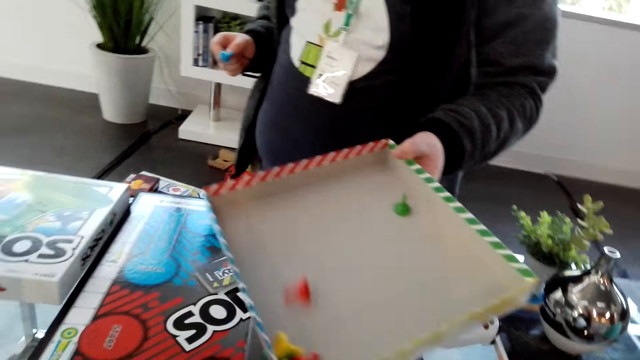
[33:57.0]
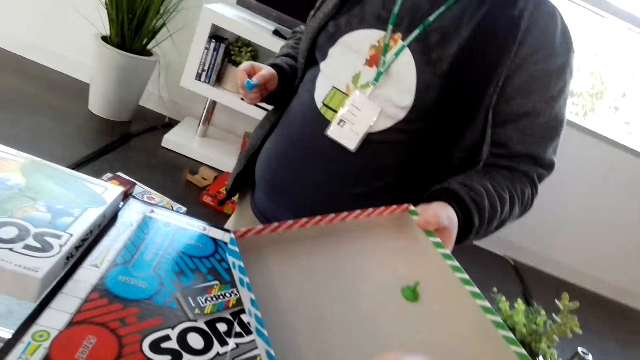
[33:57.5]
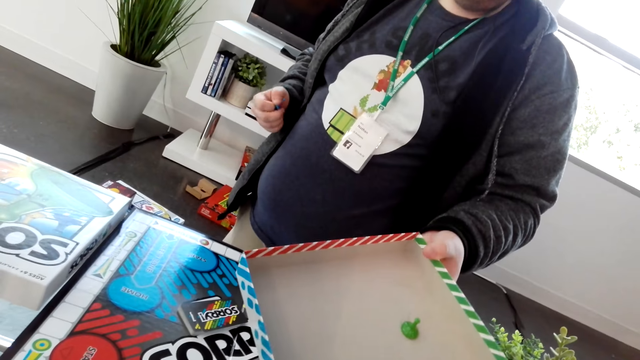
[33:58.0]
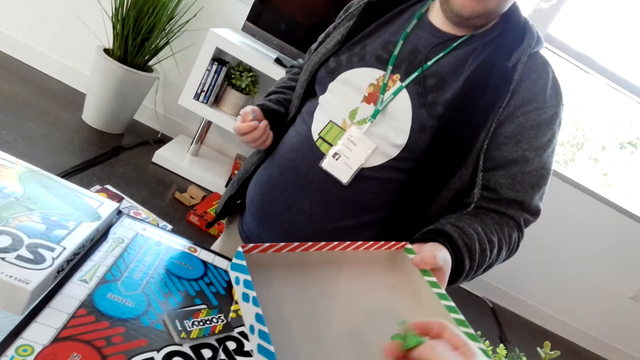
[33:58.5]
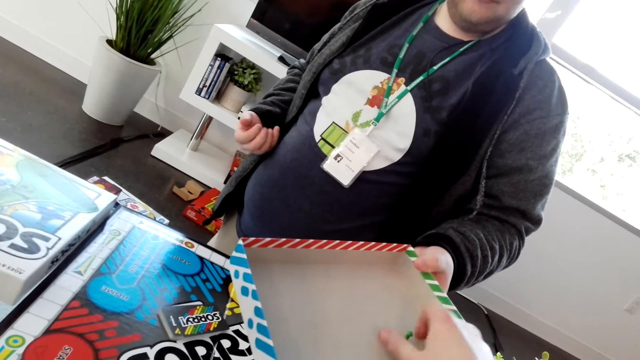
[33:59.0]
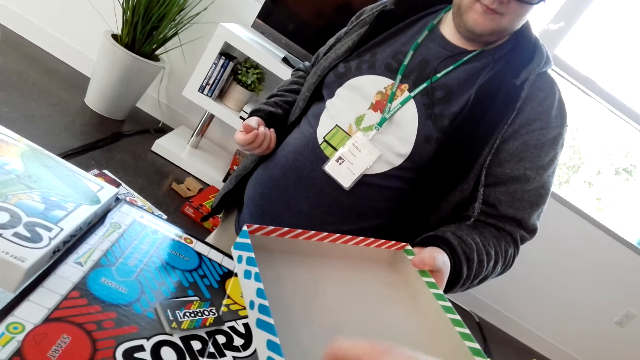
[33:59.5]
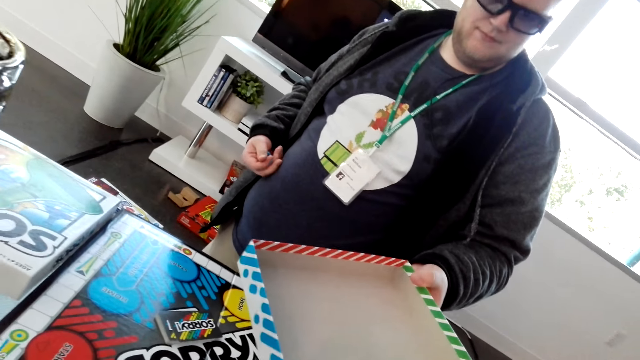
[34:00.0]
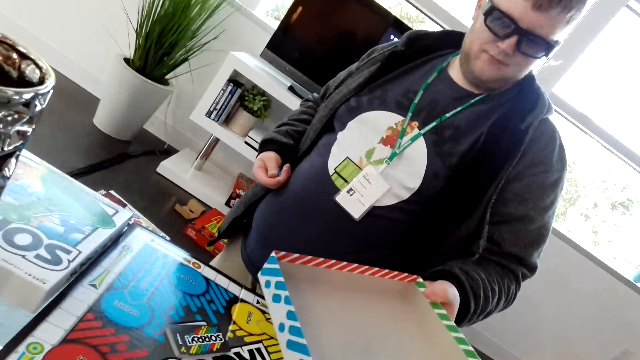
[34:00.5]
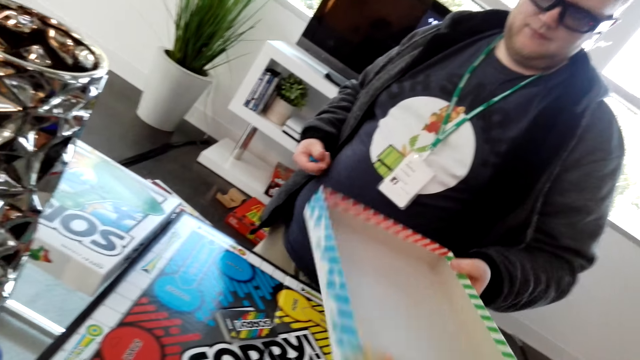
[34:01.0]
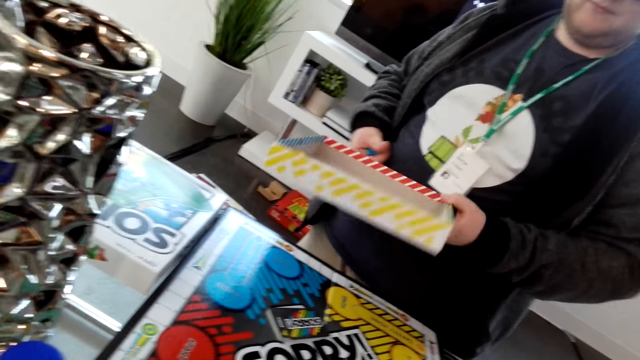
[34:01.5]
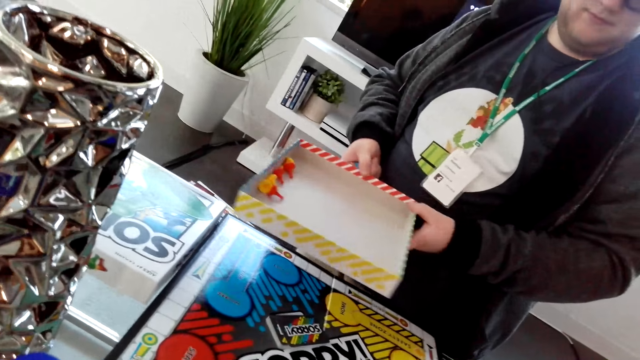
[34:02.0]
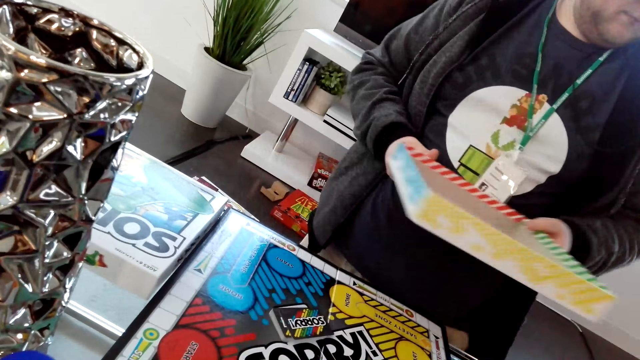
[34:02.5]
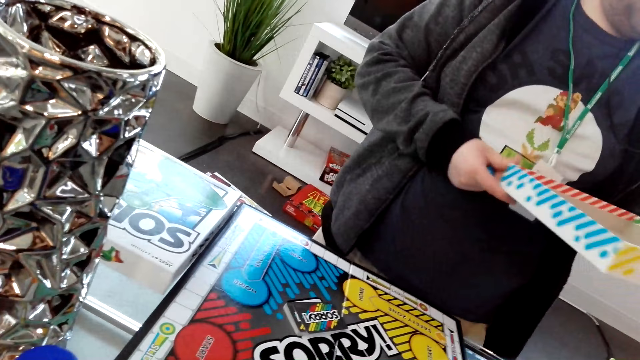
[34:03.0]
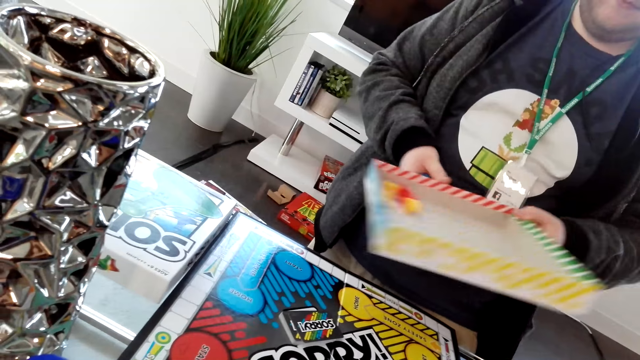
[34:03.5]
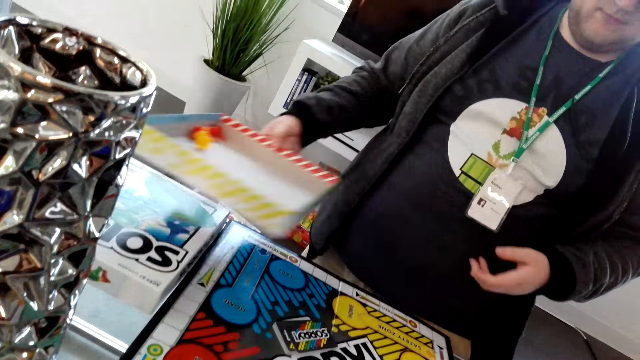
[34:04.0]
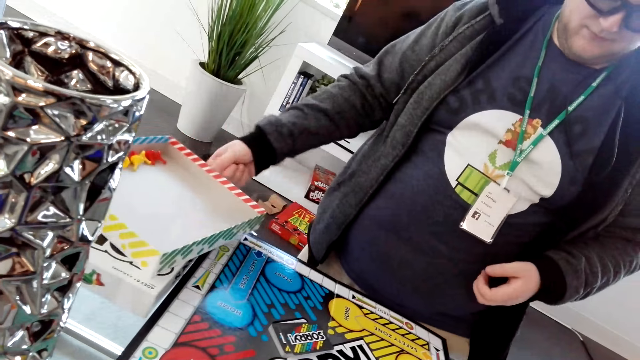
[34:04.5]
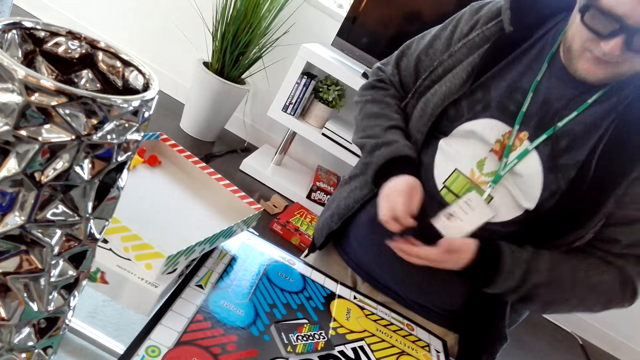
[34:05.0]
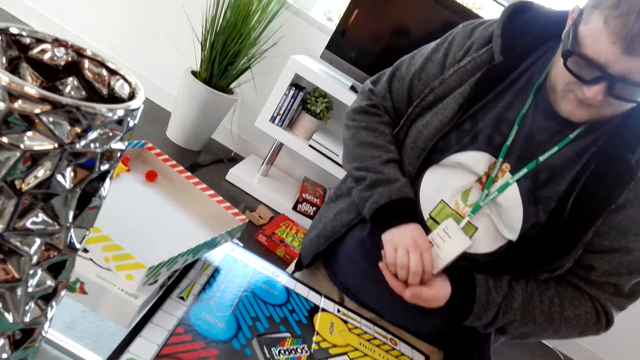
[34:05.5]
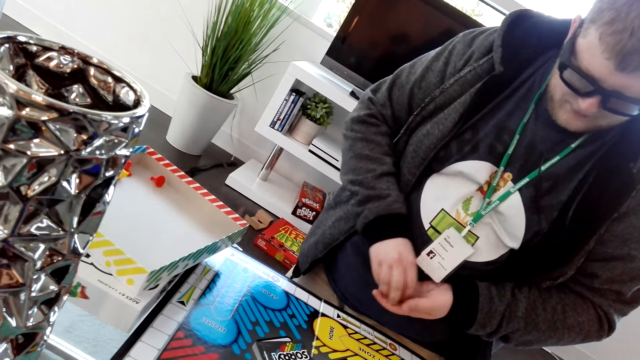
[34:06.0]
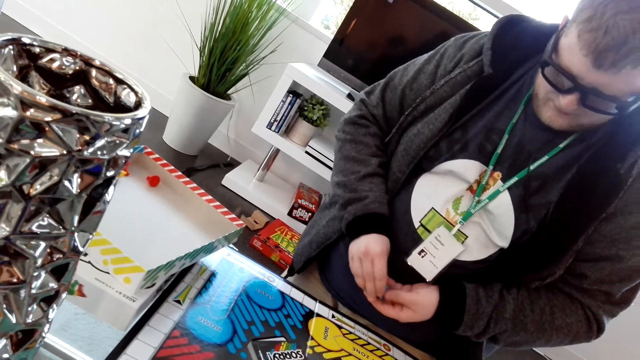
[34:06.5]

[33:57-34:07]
The camera wearer picks up some pawns in the box. A man puts the box aside on the table.

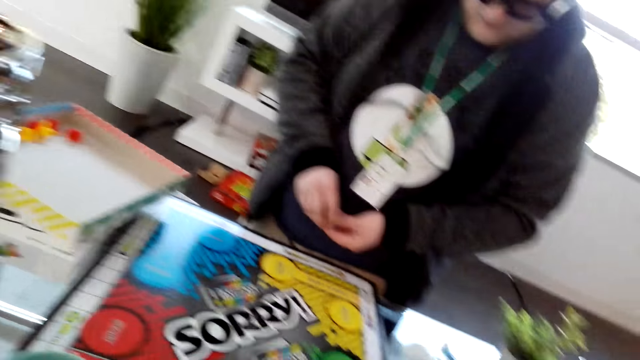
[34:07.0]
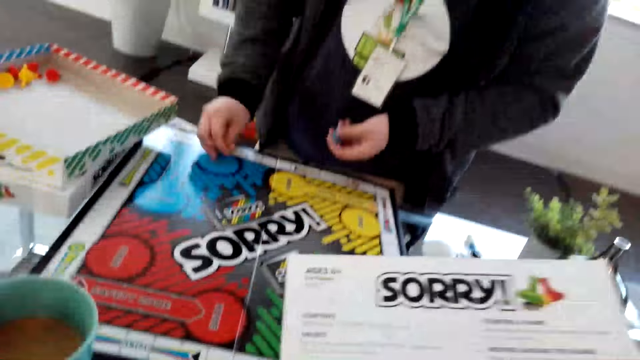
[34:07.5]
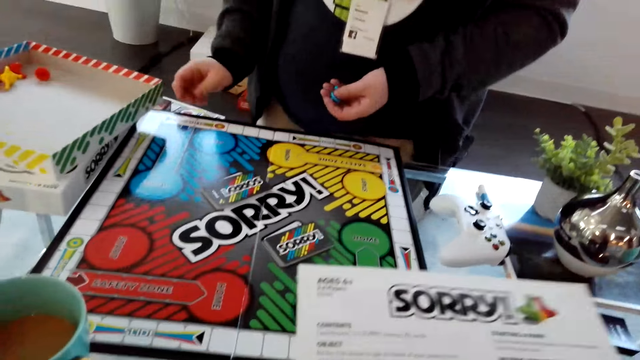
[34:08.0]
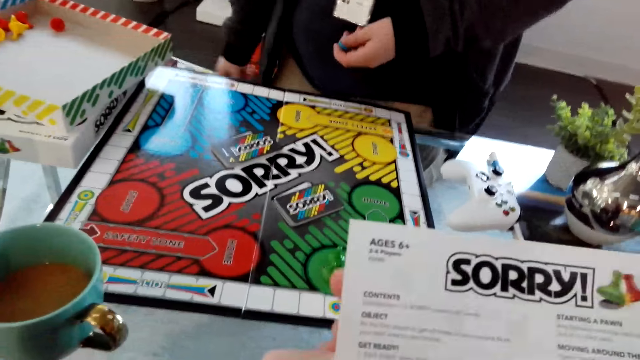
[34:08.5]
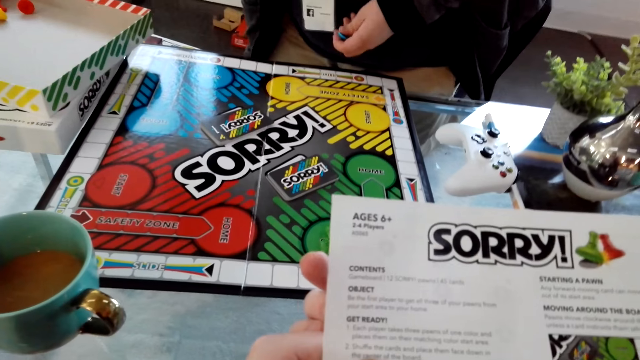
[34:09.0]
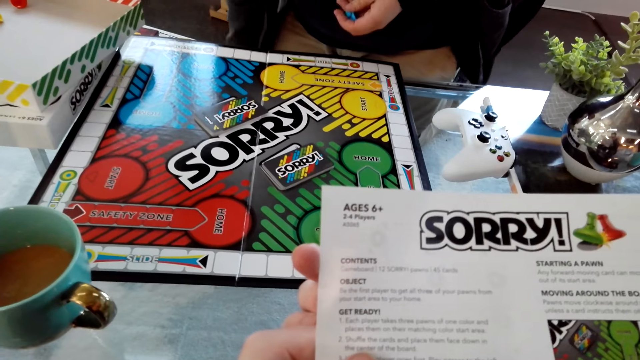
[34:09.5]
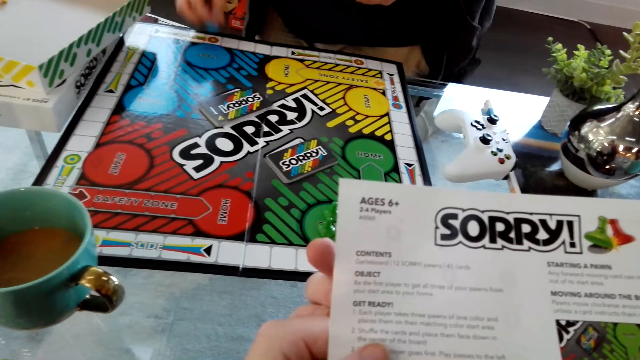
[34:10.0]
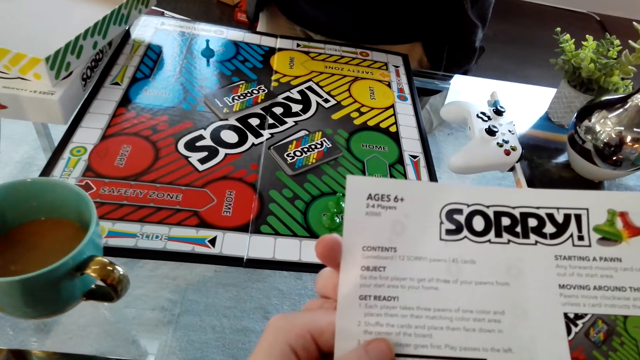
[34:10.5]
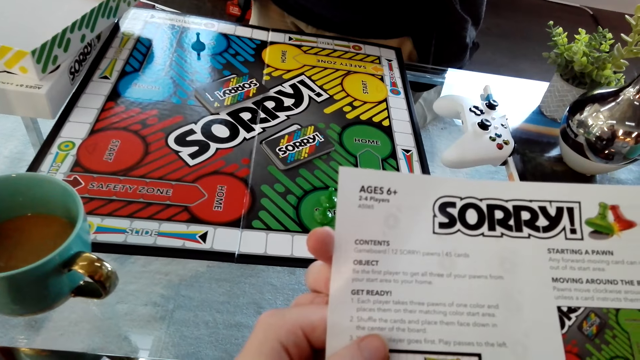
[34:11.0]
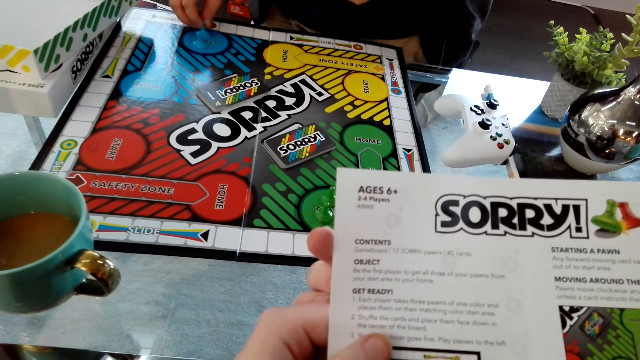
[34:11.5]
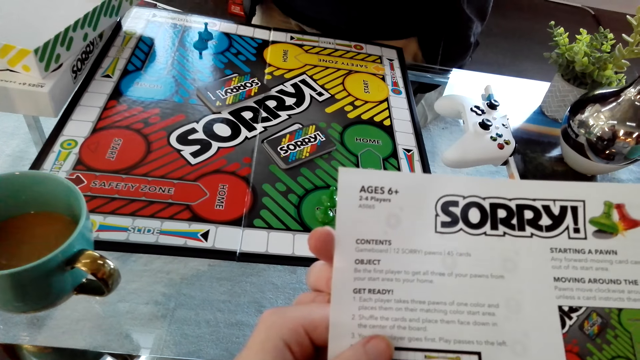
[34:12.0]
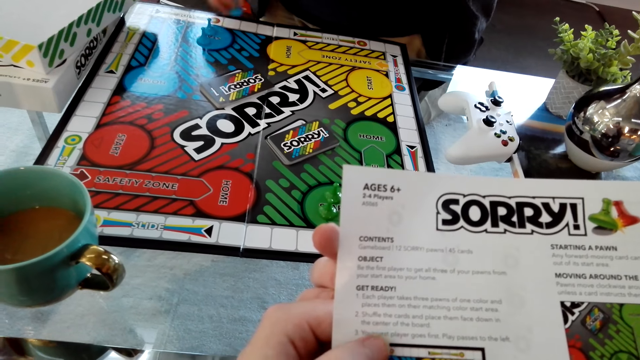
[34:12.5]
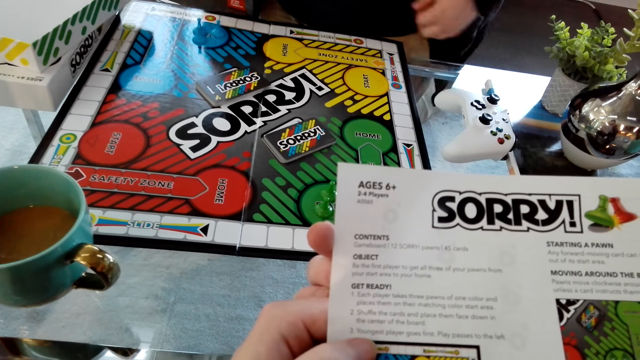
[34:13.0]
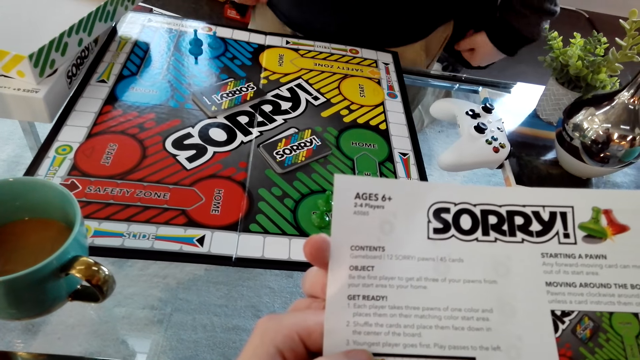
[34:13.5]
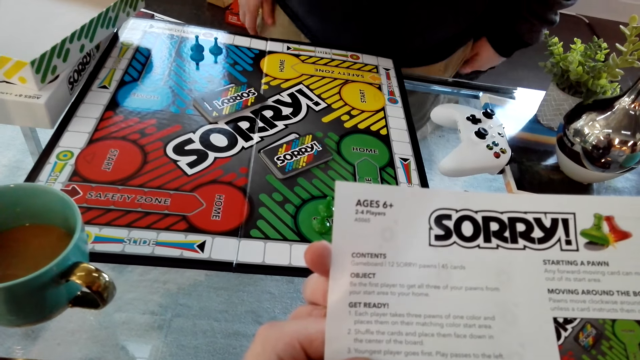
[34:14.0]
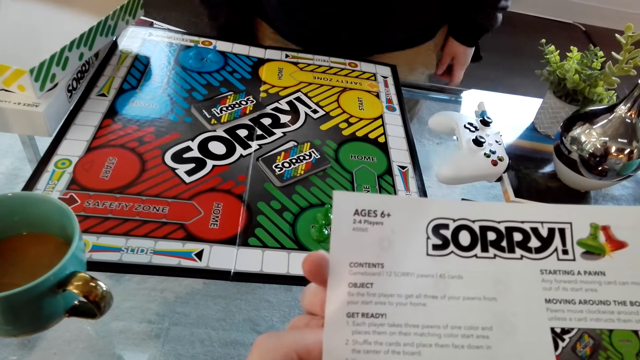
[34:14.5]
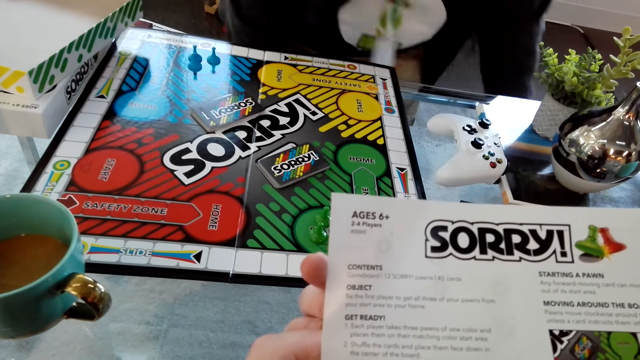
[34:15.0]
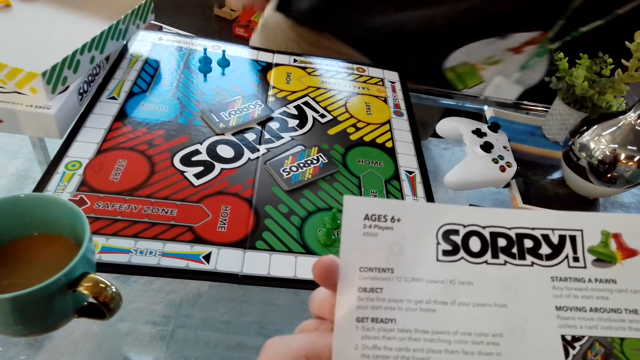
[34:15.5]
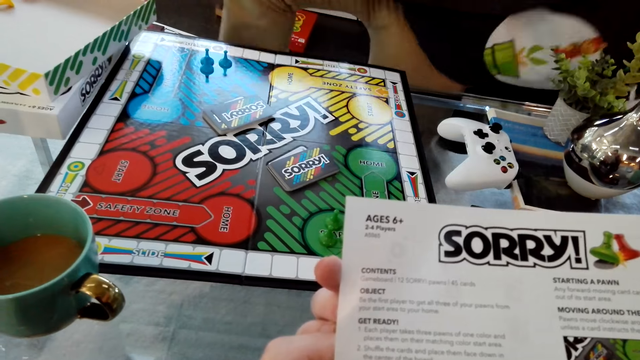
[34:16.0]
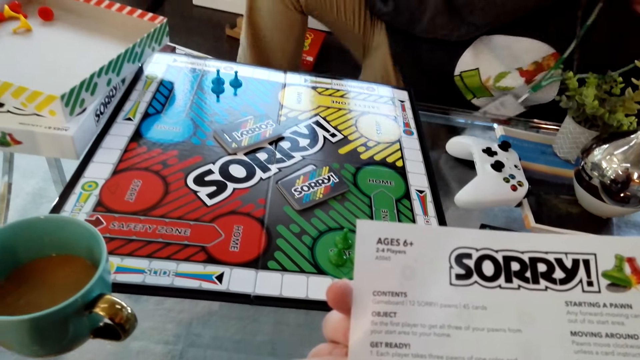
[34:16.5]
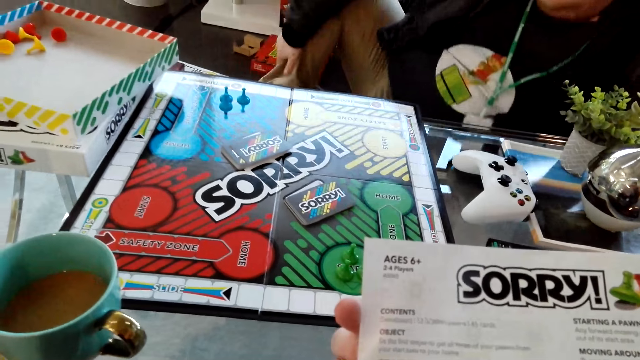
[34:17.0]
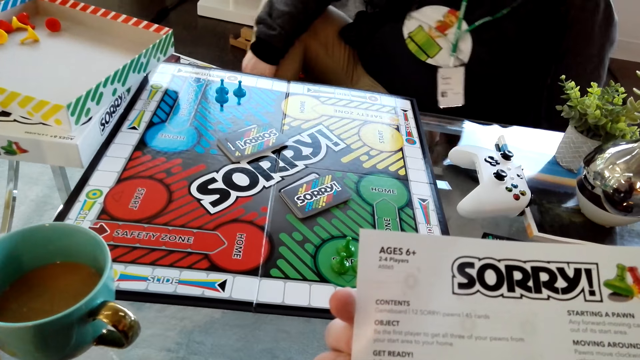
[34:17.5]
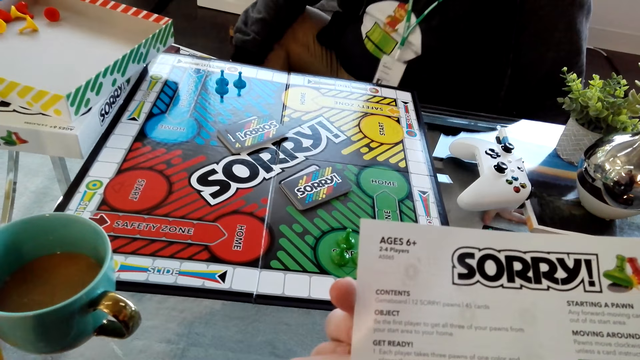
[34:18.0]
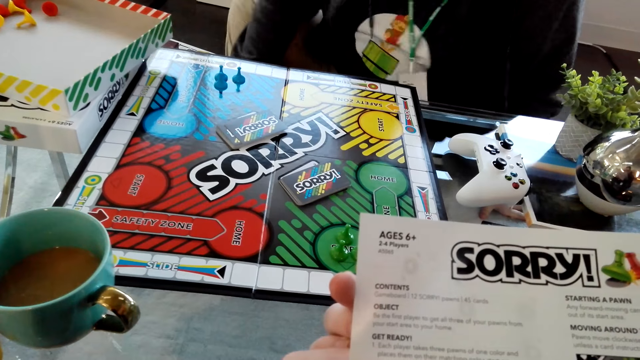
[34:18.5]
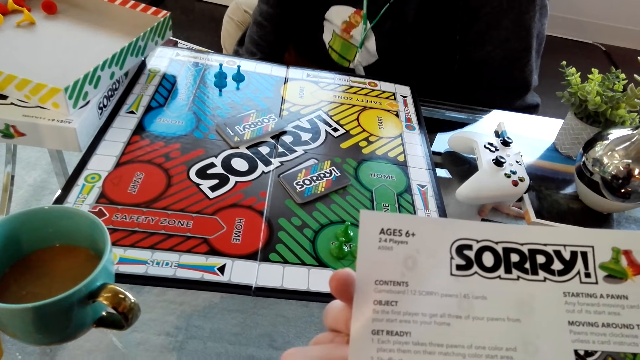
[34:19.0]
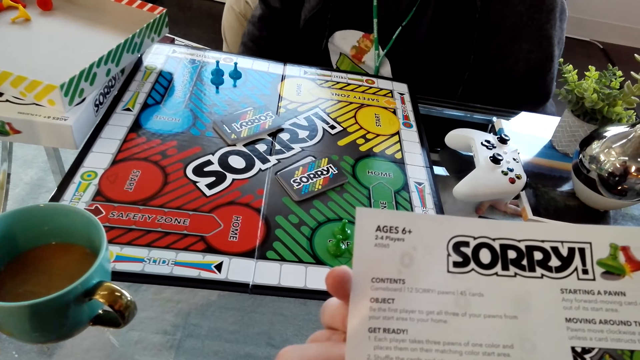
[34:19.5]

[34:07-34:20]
A man places the pawns on the game board. The camera wearer reads the instruction manual. The man sits on the carpet.
